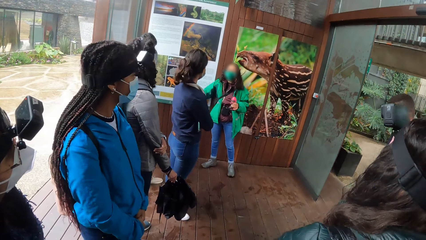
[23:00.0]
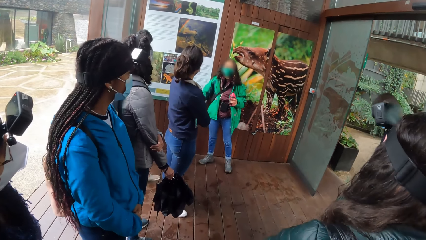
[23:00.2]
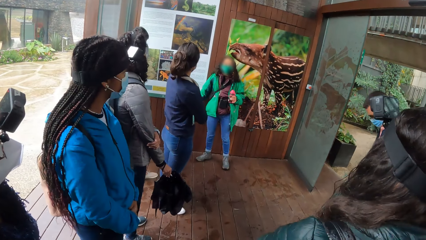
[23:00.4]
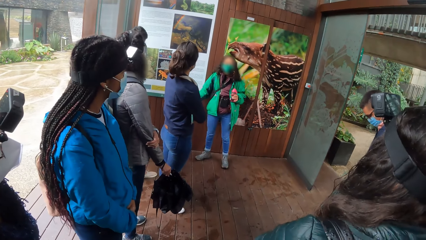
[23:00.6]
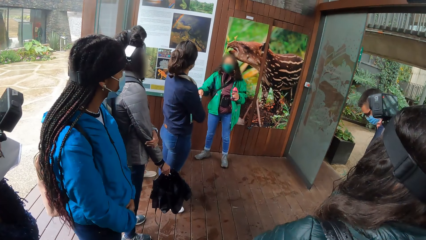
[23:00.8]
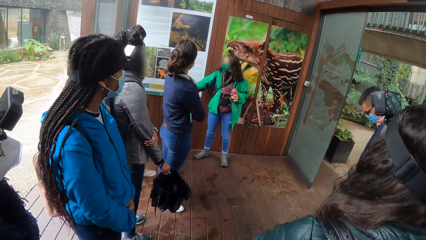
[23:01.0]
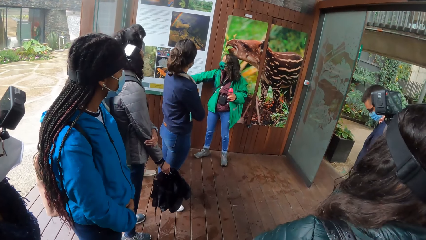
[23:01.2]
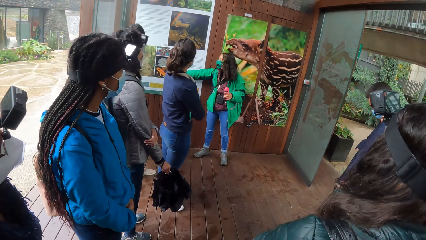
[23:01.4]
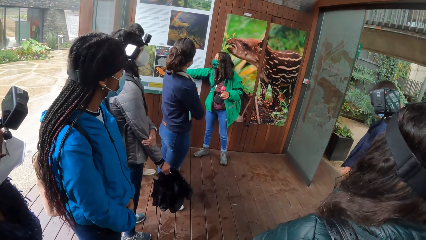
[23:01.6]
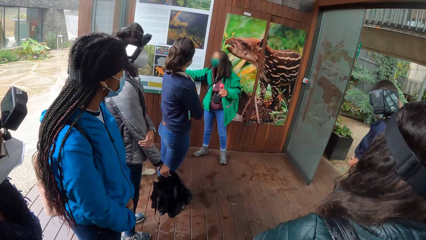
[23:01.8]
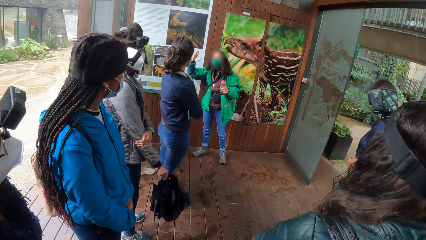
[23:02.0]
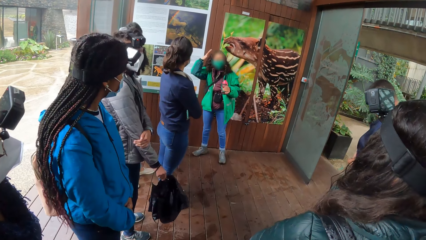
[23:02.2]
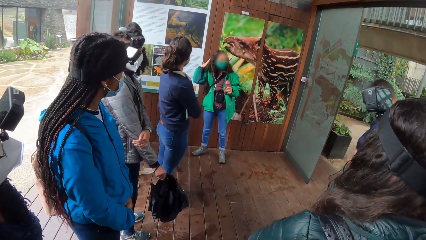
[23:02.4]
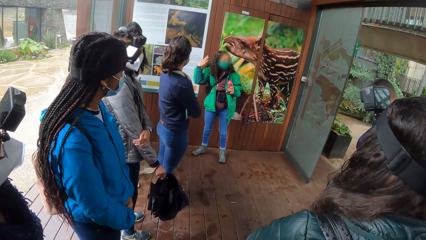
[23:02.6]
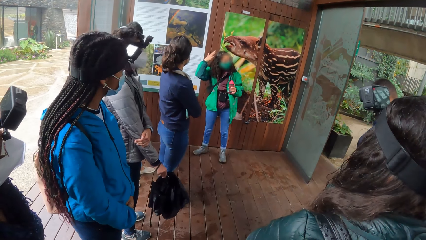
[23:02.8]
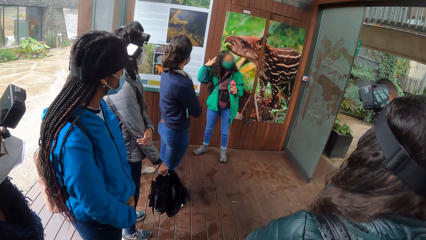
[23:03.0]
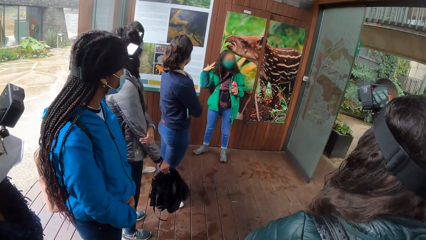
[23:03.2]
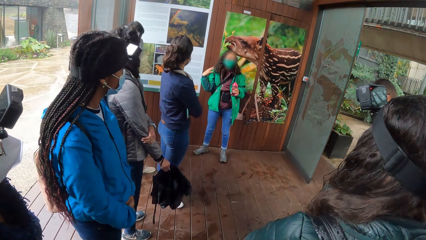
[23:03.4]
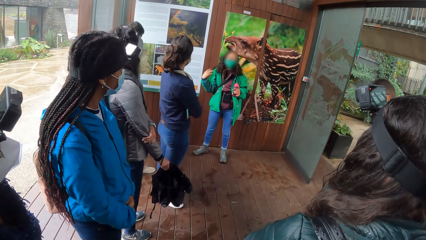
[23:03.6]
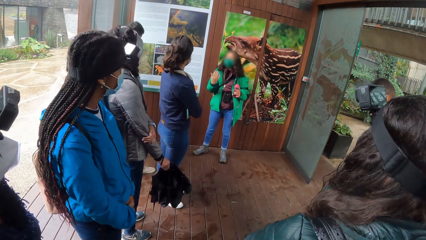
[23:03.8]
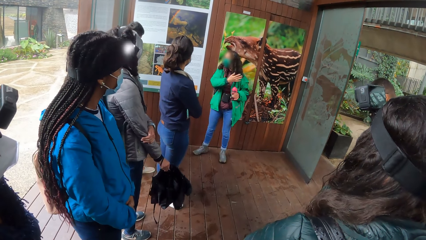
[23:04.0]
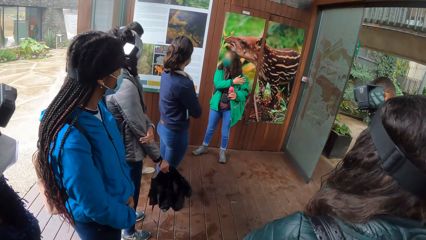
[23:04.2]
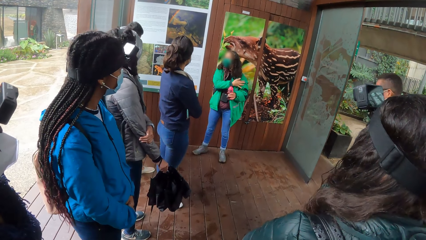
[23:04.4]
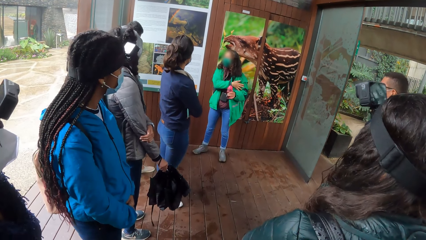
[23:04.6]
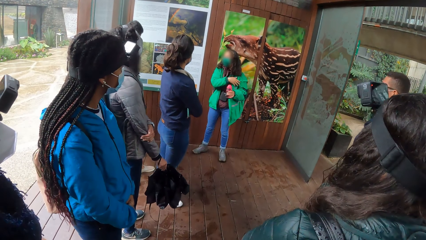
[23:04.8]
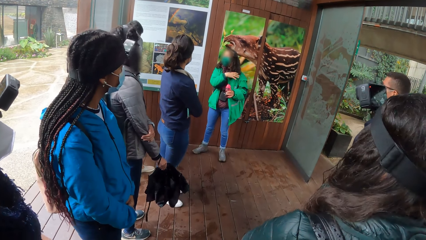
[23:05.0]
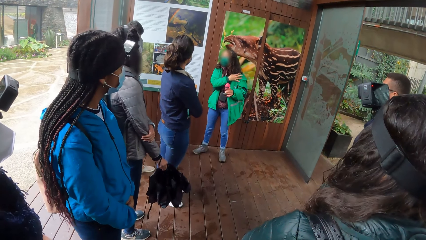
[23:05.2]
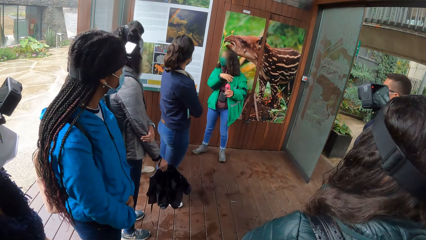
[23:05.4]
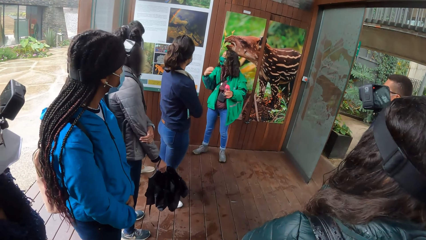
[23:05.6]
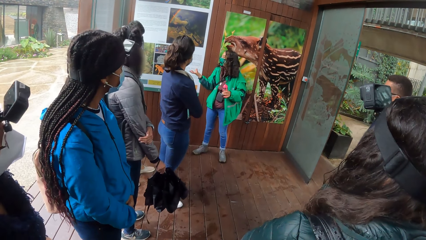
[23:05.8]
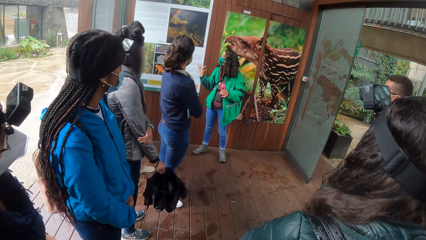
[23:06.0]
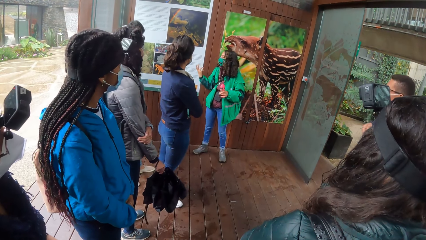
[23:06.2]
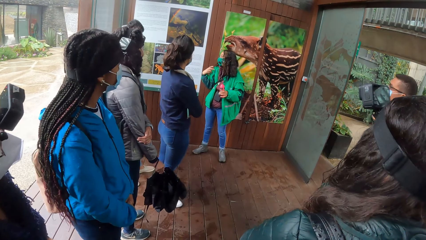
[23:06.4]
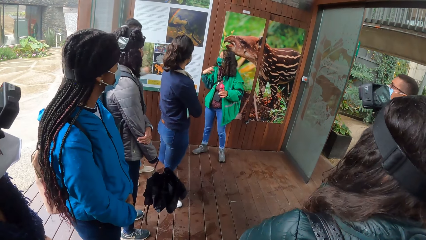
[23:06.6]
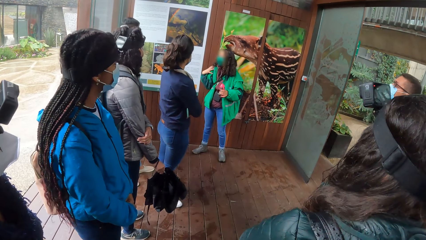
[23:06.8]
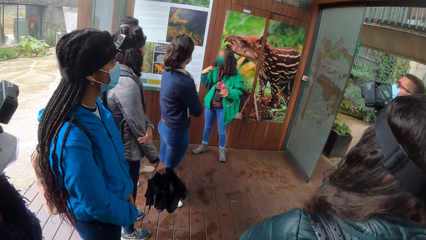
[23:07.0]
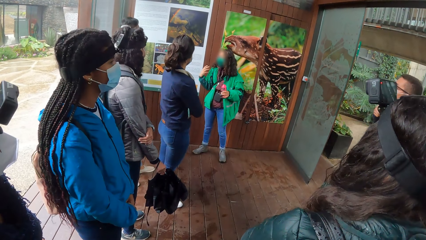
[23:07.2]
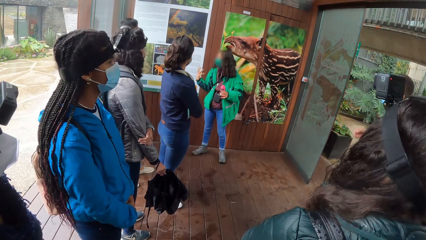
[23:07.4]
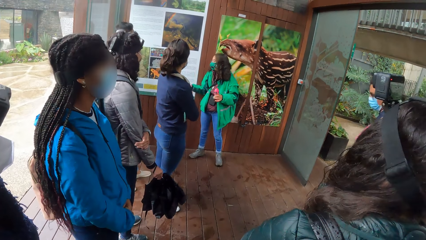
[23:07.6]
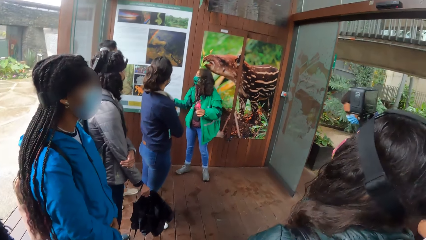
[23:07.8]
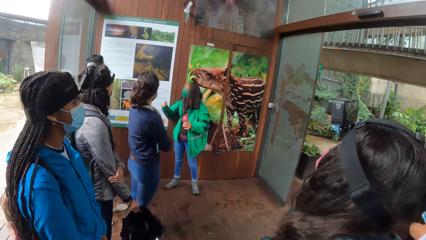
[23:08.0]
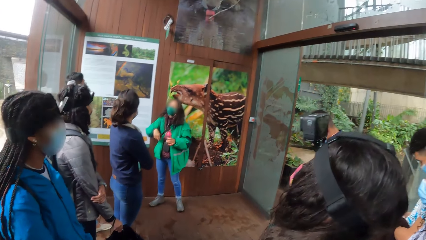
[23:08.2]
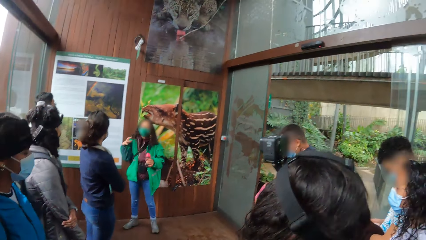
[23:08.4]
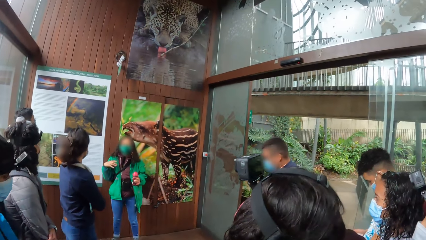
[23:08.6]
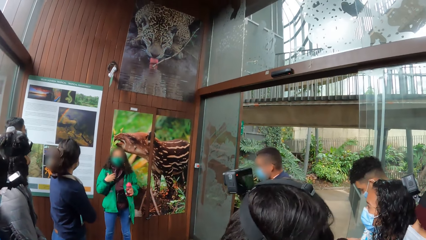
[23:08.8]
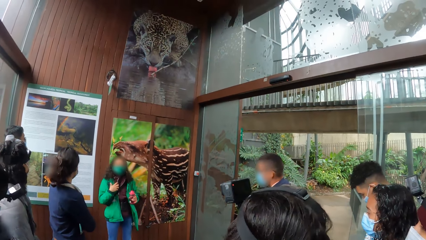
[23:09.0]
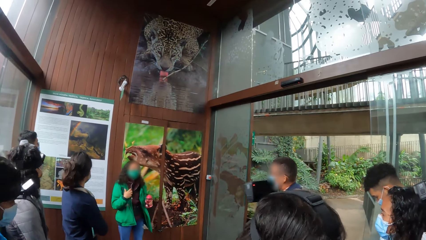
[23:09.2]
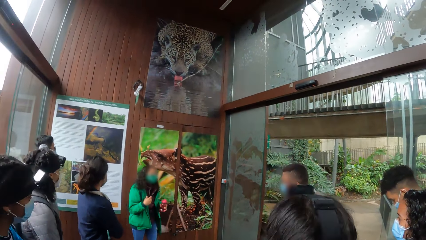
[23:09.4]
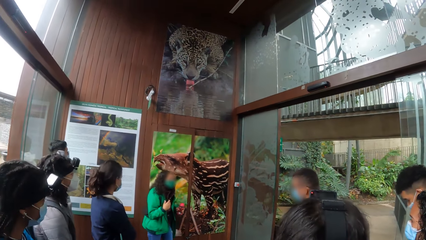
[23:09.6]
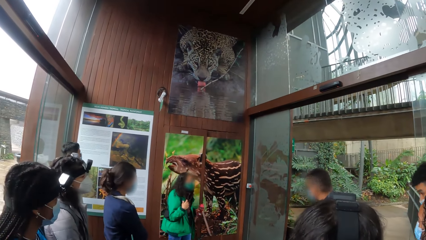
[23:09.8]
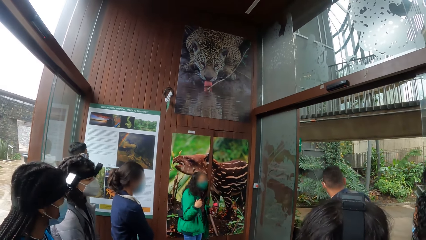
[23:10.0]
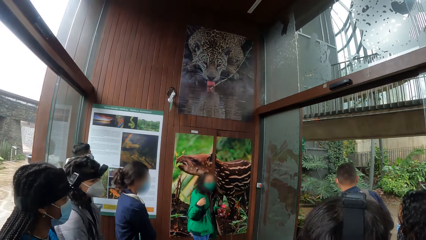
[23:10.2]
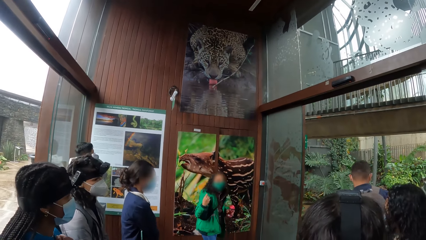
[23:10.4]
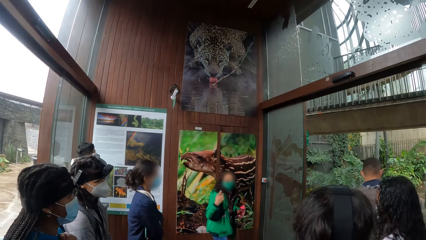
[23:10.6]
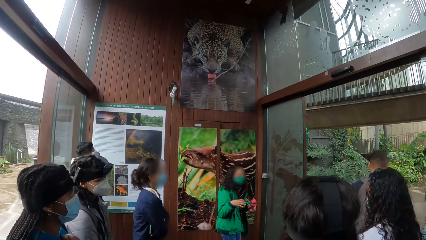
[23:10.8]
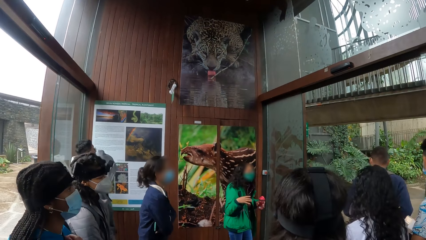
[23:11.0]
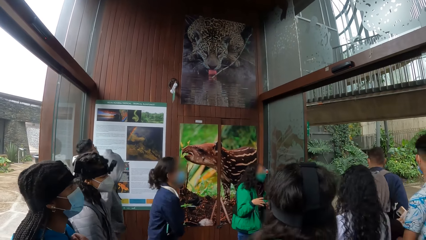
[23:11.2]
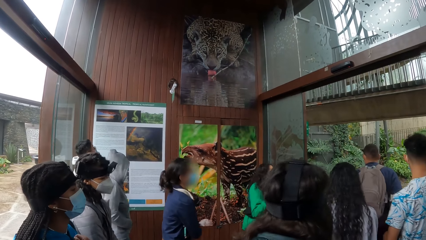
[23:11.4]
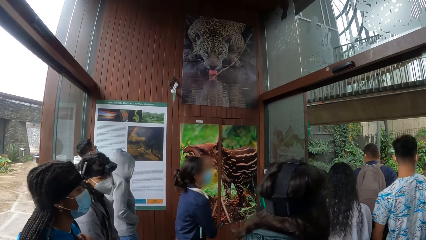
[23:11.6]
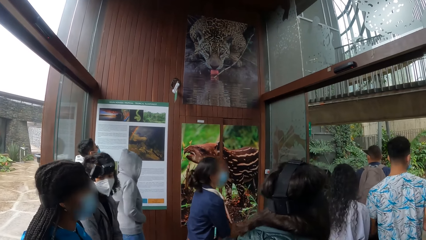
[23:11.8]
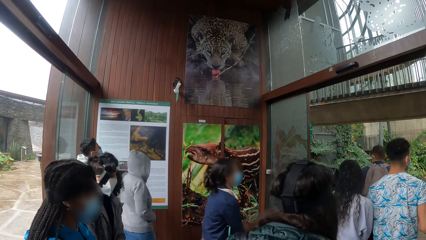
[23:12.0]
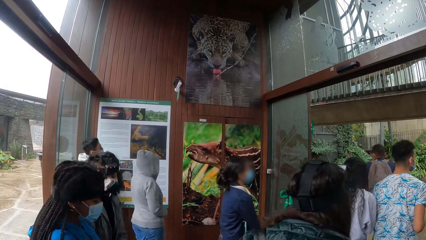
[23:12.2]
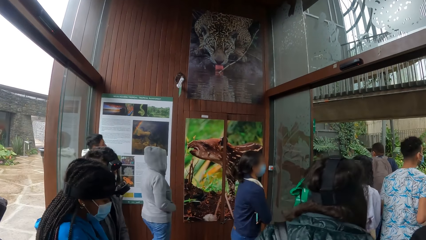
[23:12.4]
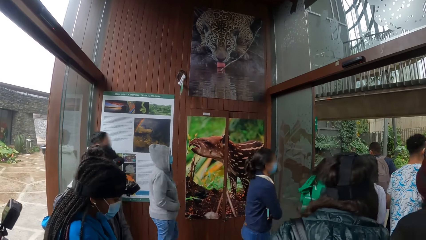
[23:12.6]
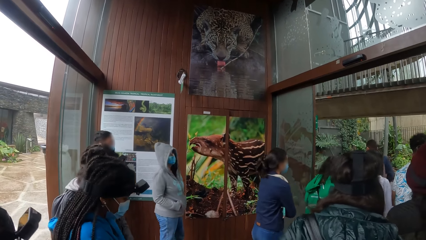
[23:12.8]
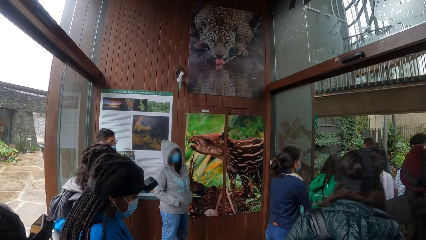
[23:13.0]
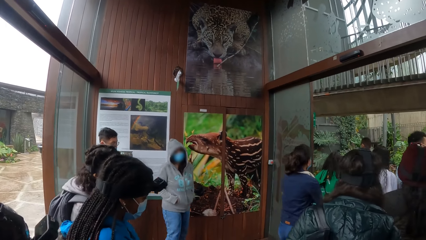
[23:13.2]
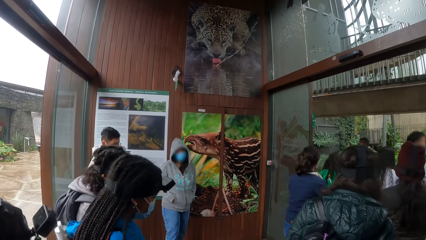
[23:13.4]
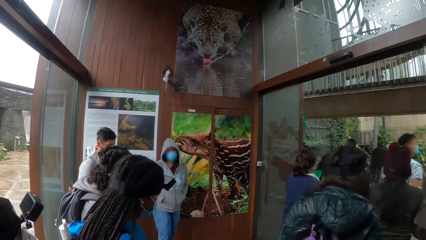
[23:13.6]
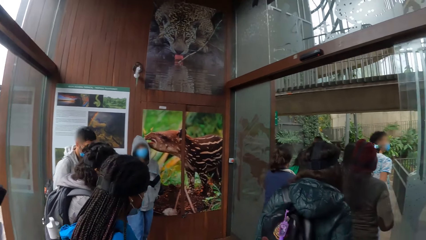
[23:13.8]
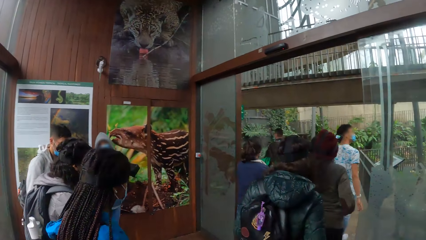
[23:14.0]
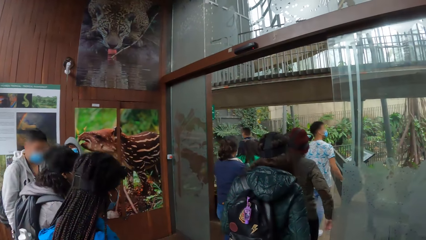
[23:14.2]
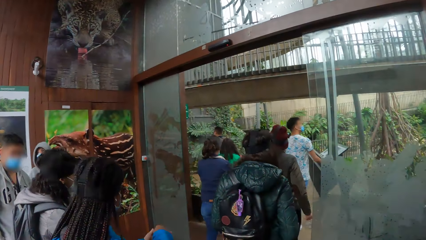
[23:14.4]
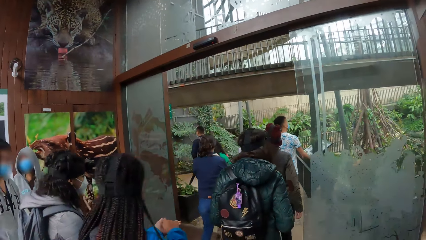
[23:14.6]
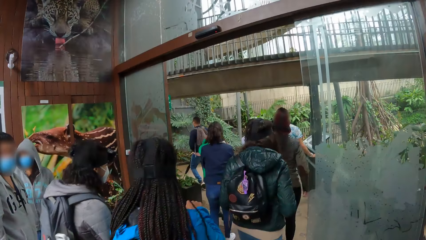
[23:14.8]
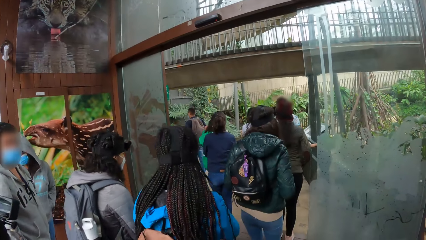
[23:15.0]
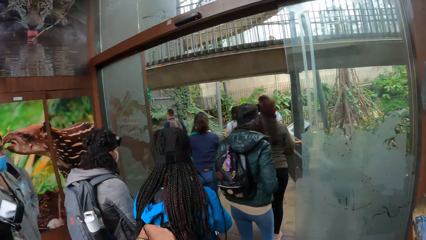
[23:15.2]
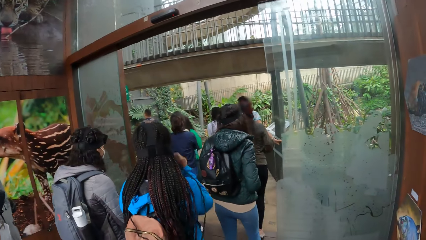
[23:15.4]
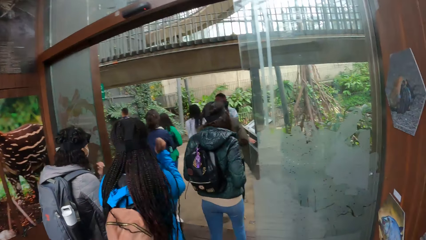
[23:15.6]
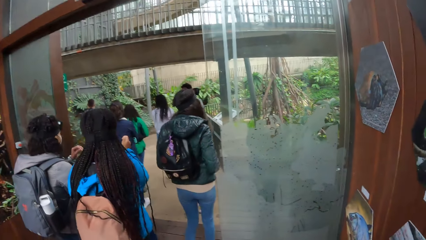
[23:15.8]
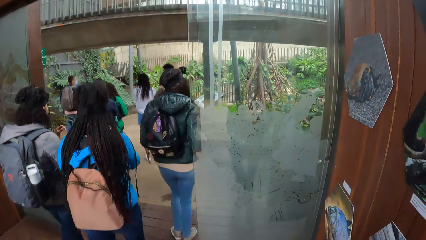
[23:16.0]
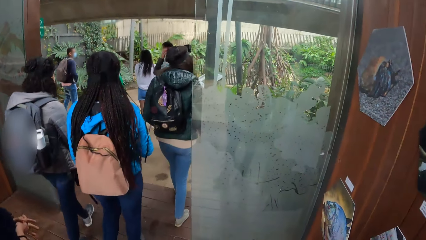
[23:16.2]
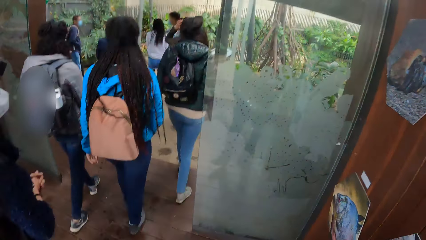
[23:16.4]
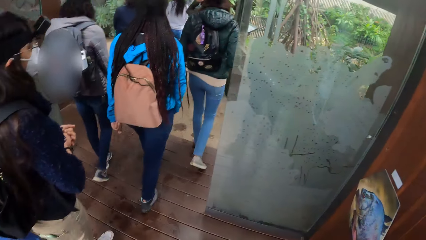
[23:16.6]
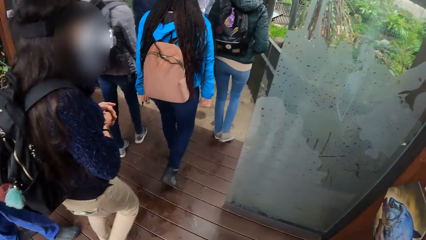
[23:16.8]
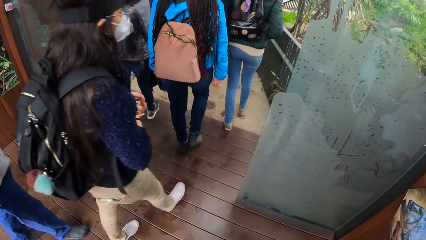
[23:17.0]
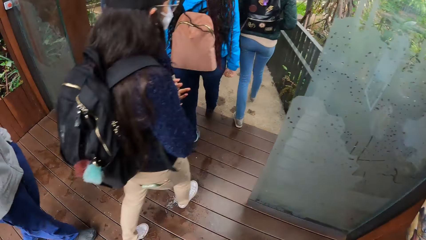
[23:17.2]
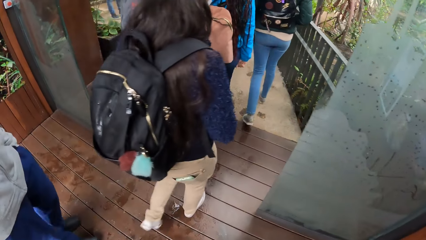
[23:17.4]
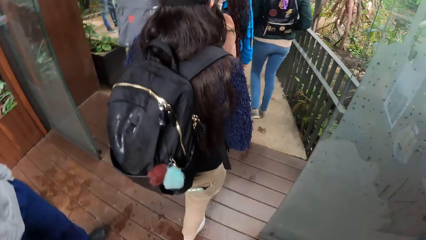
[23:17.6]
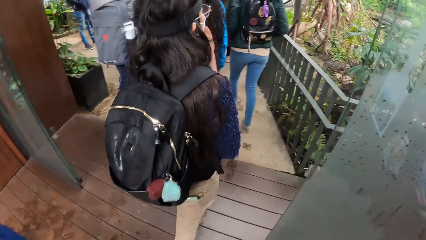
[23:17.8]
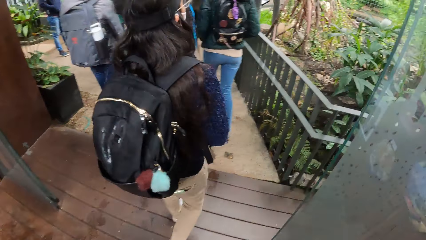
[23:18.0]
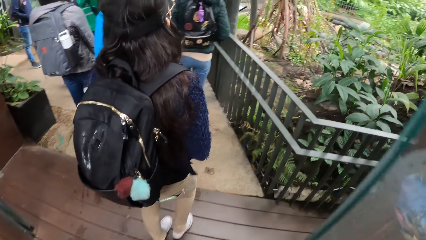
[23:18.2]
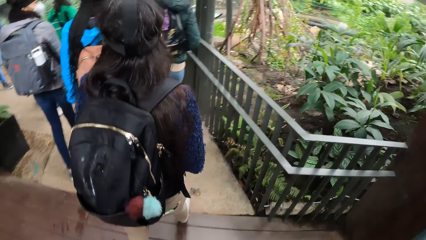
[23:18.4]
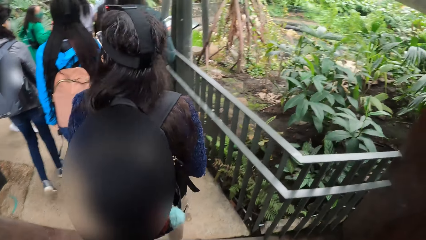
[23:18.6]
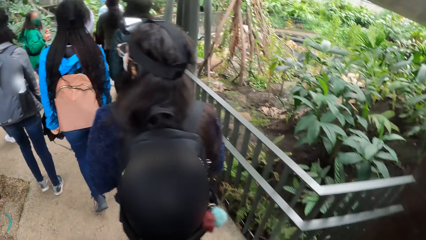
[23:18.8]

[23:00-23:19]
The woman touches her hair with her right hand. The camera wearer follows the woman further into the exhibition arena with the group of people. The woman signals the audience to follow. The camera wearer follows the audience.
